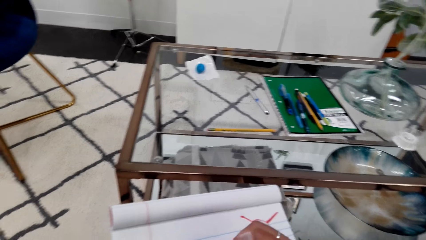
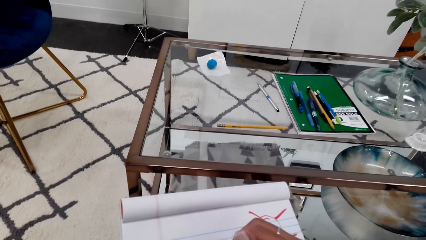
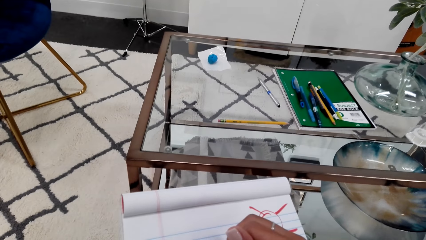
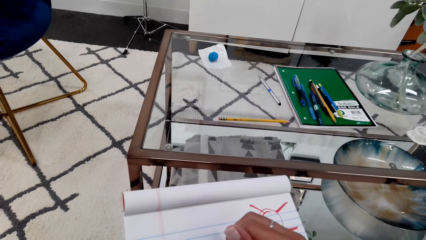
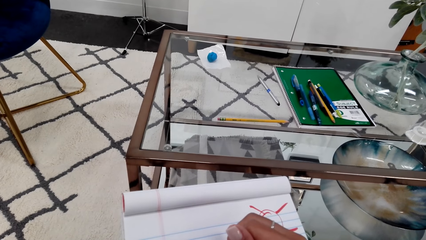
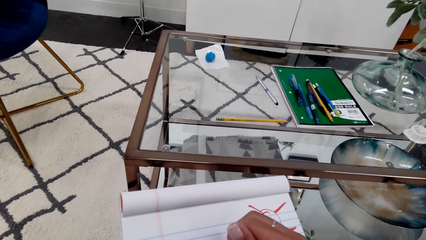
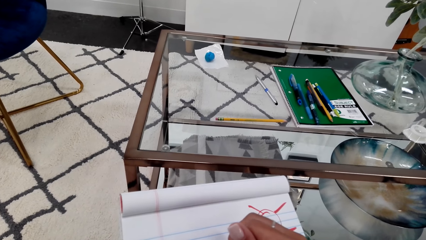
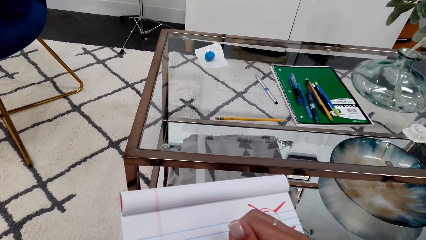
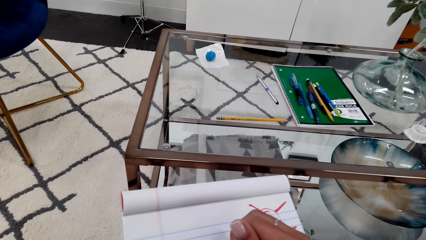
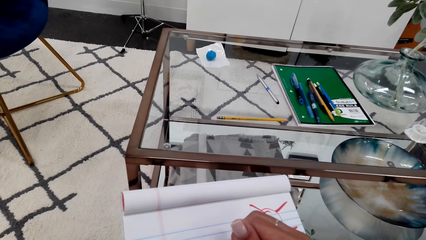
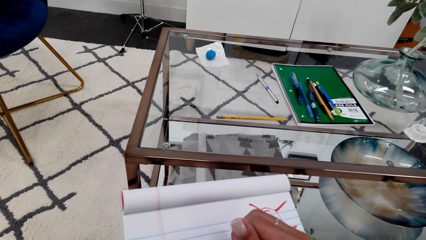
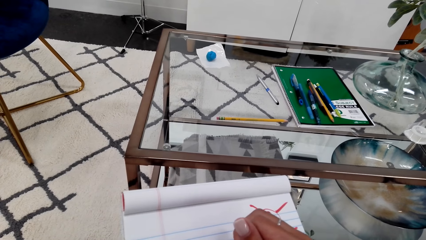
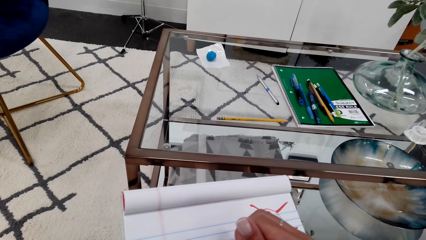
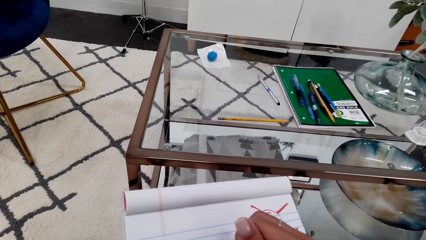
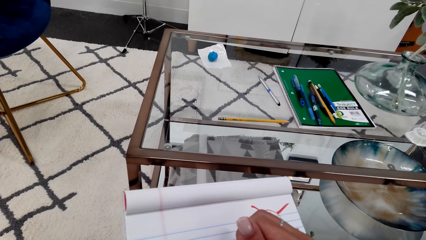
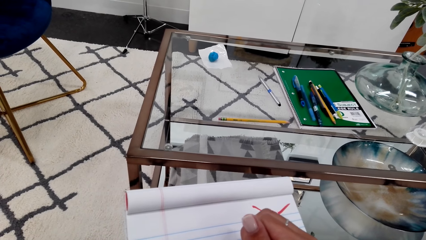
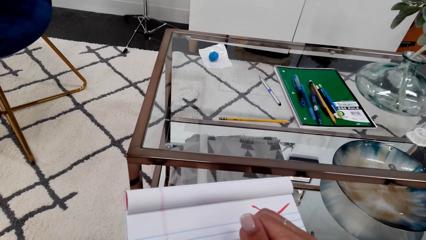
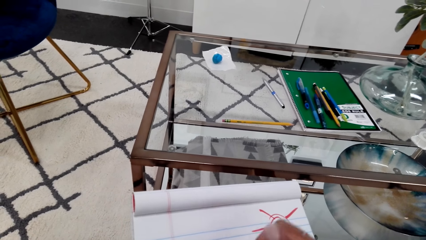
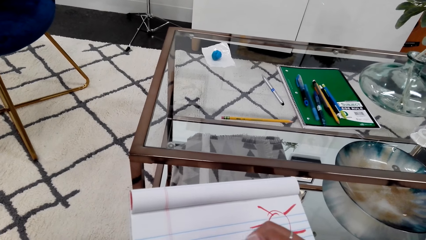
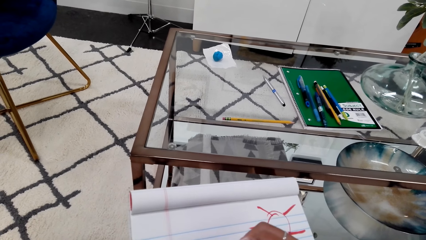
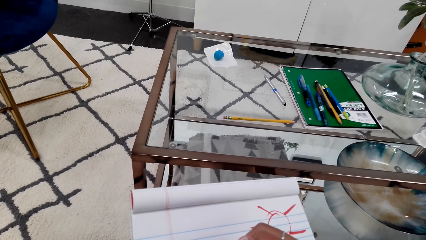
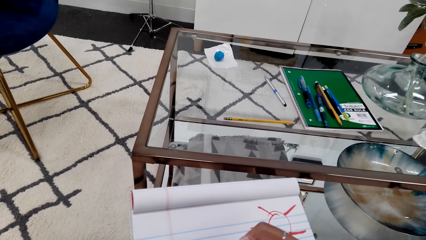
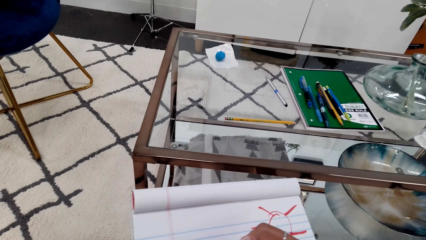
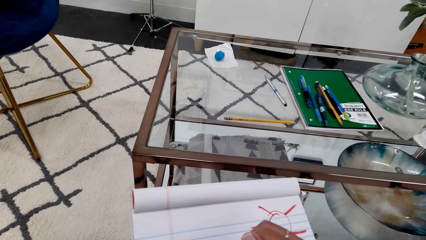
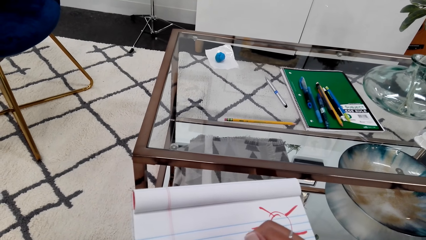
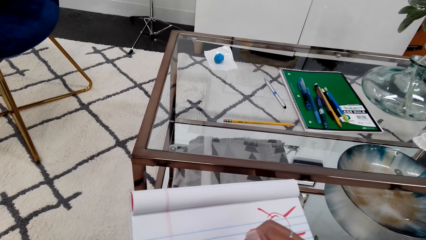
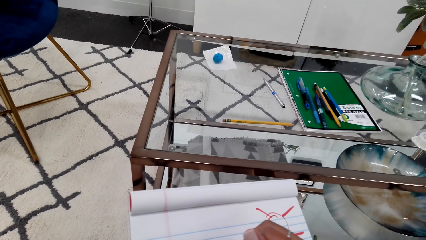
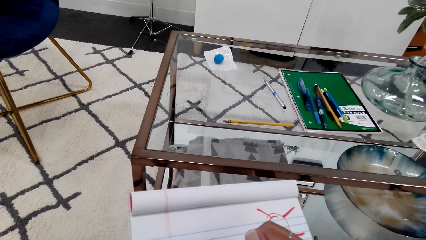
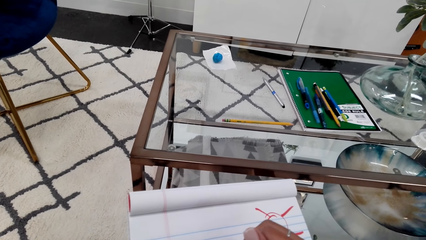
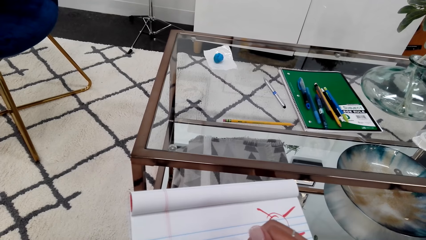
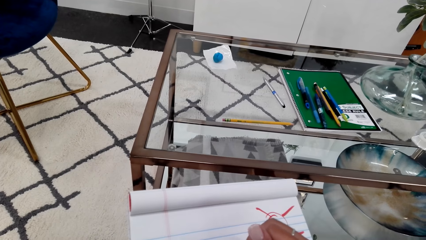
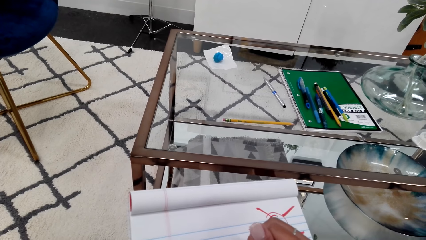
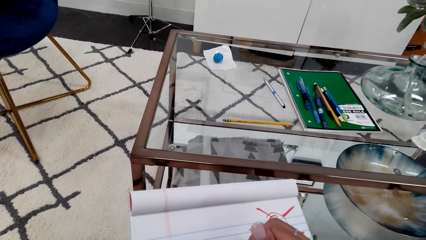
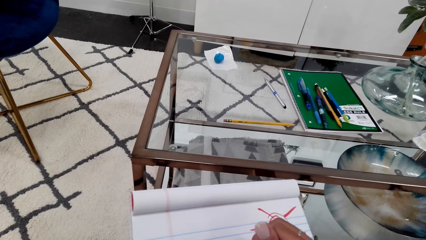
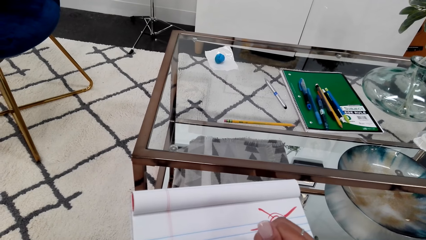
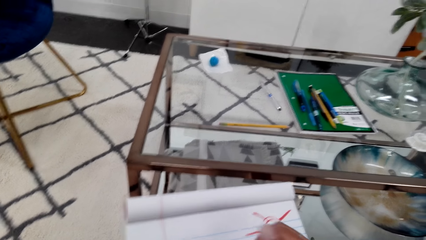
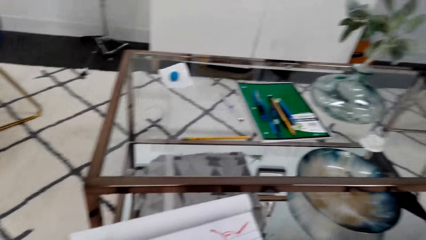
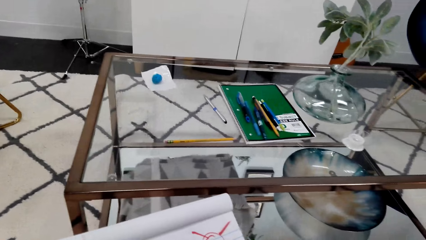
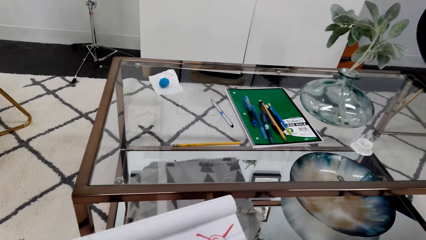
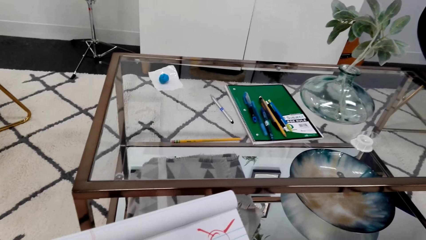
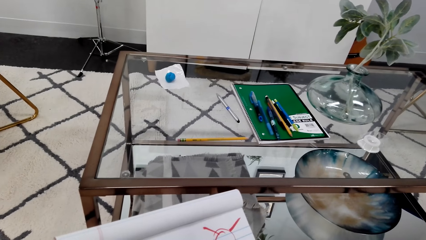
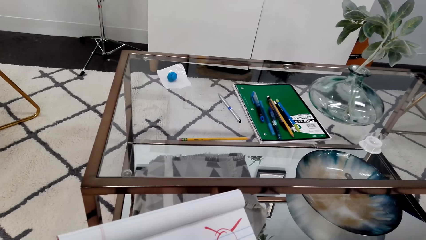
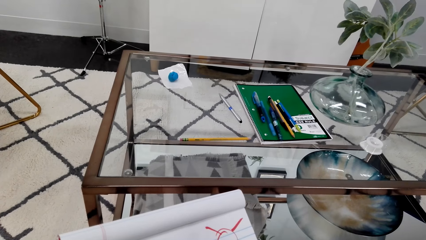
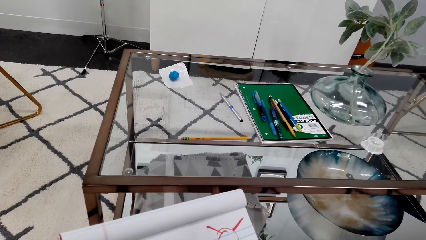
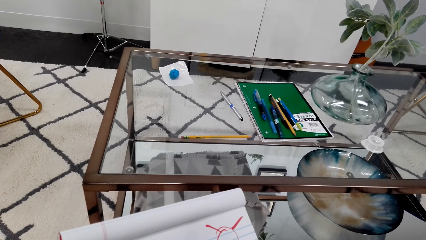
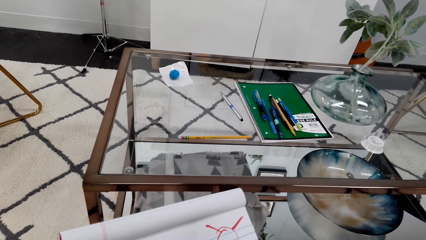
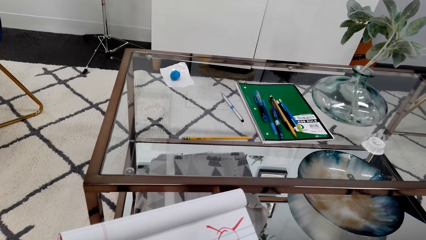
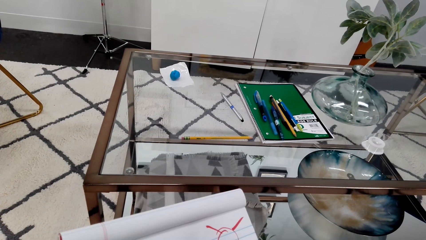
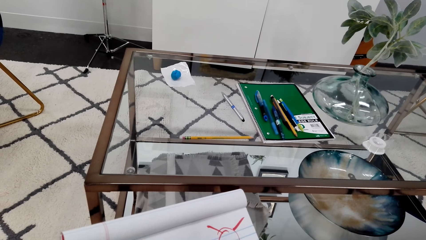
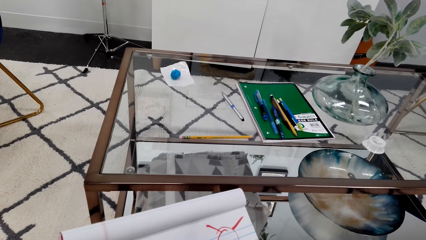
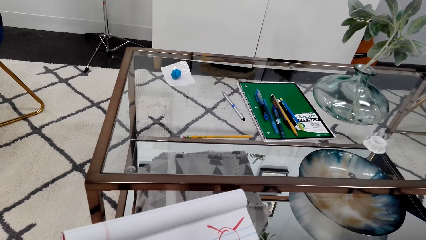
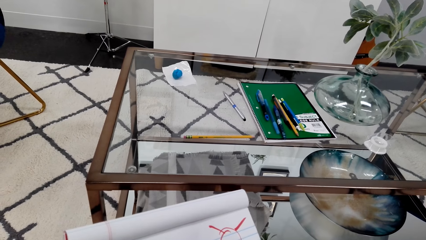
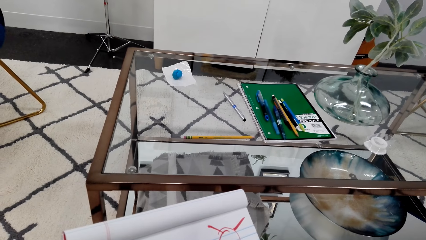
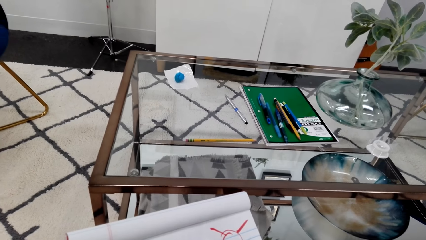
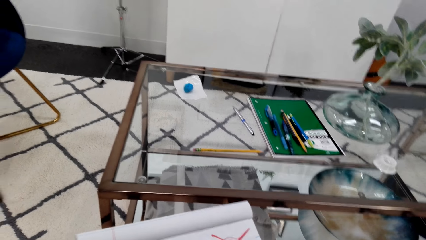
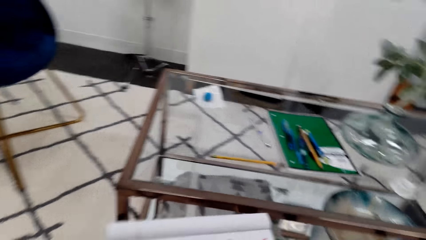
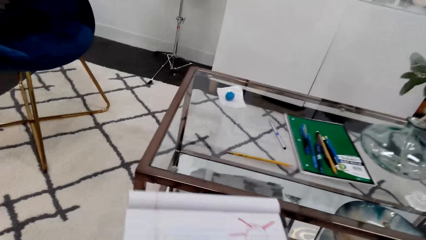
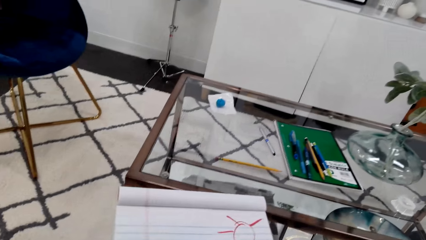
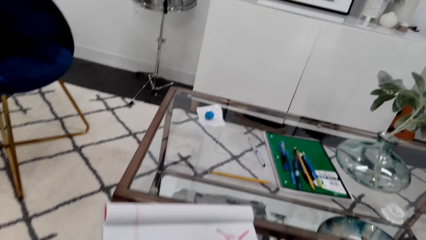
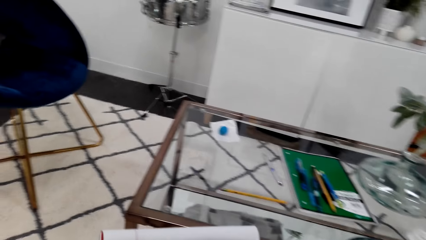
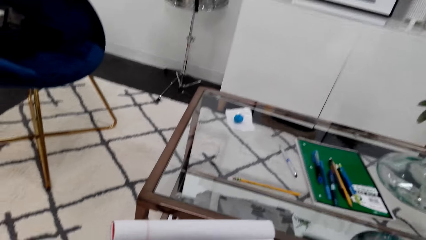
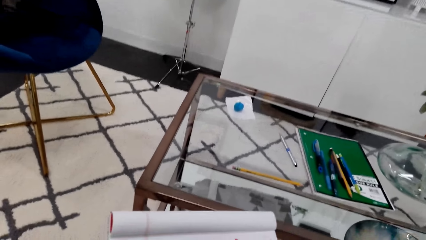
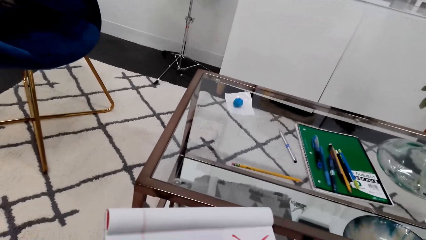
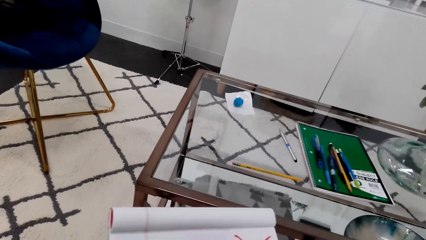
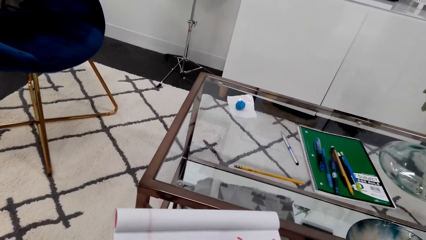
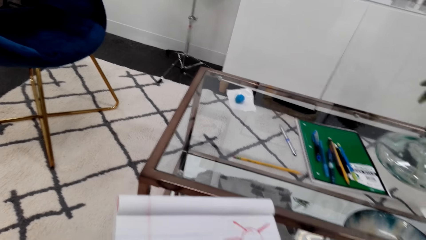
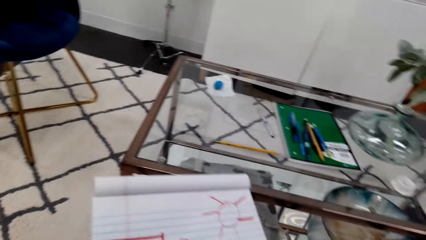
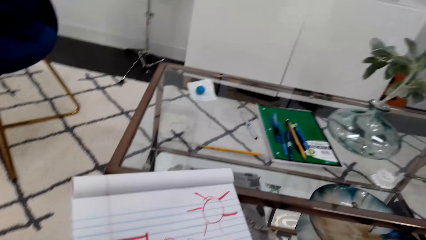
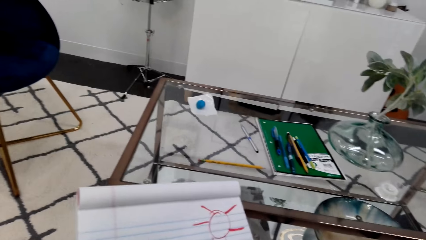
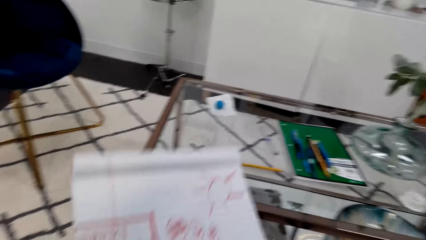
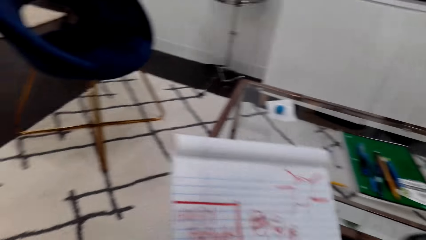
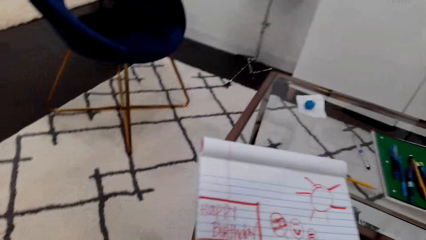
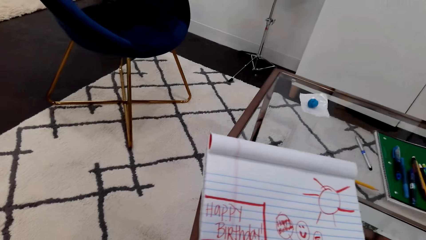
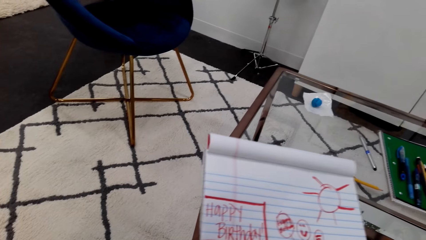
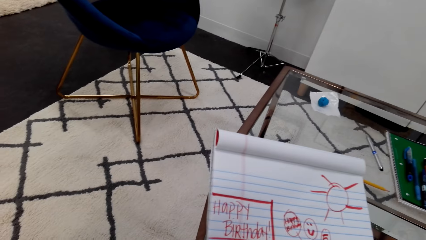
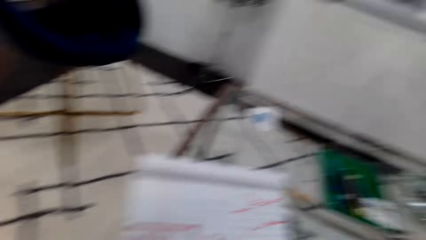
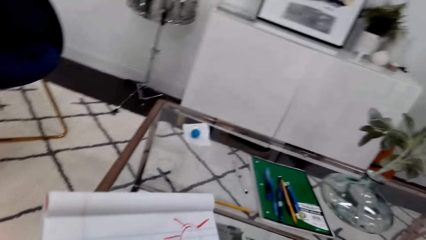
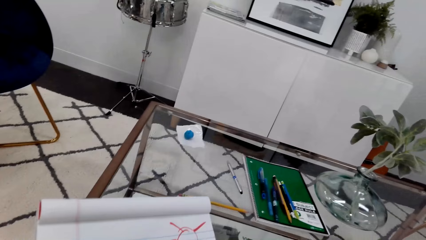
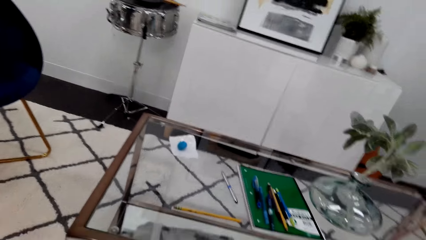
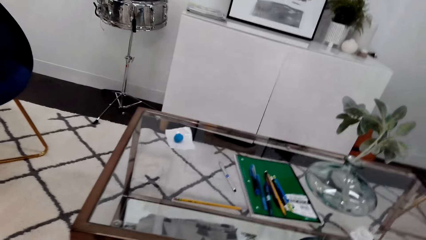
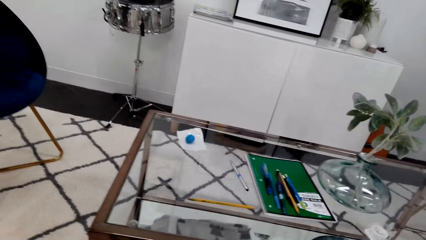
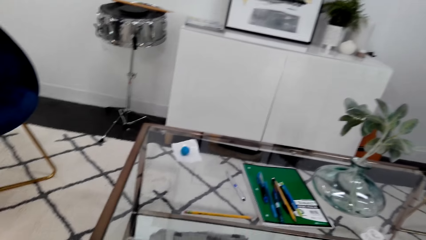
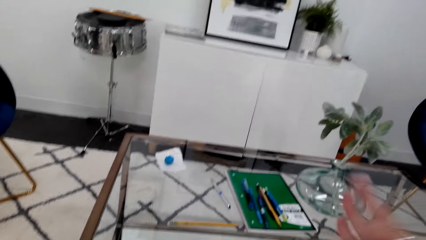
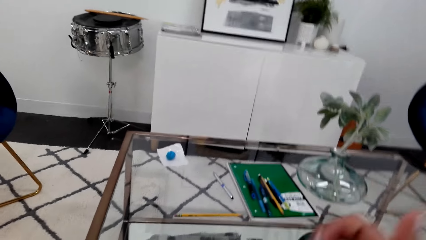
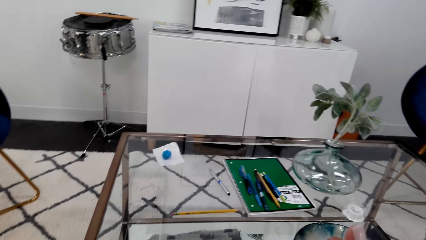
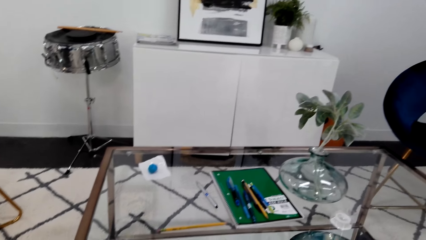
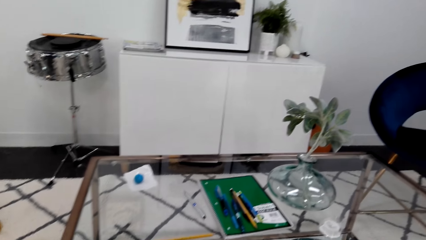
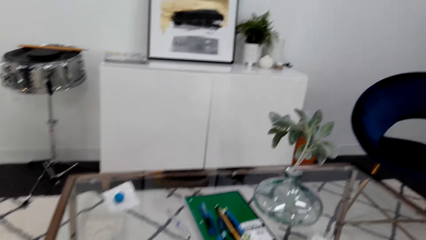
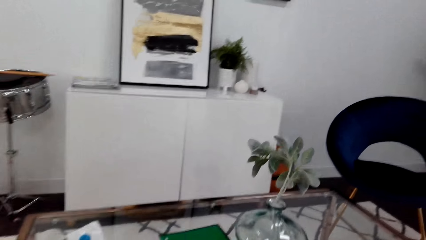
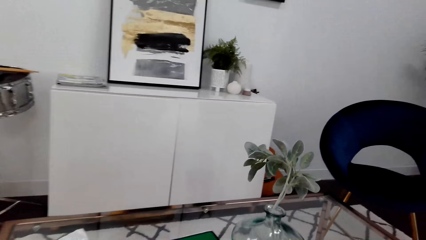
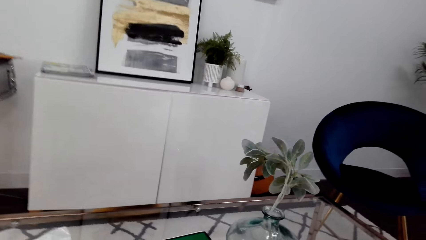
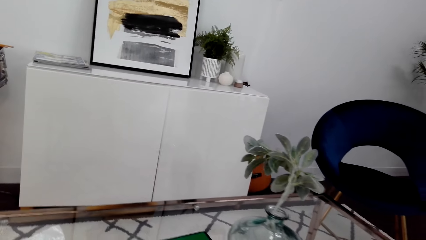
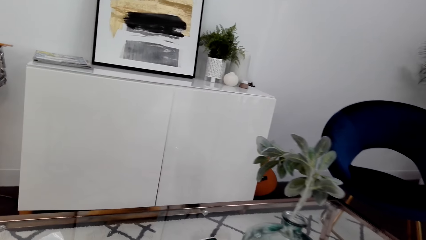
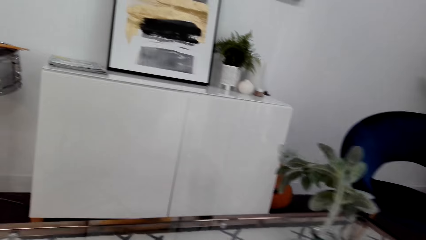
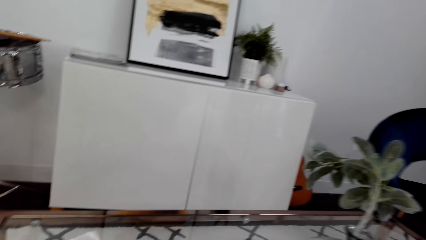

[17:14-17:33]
The camera wearer writes on the book. They move the hand right. They move the book. They move the arm. They look around.
